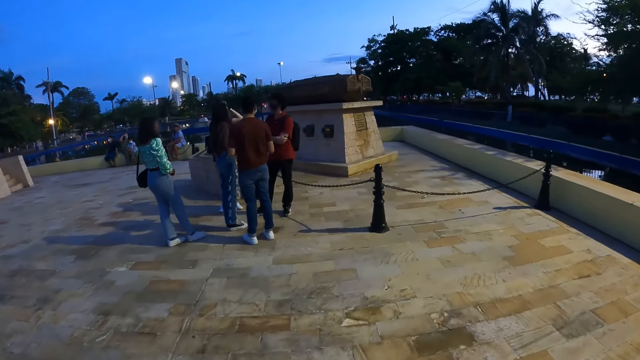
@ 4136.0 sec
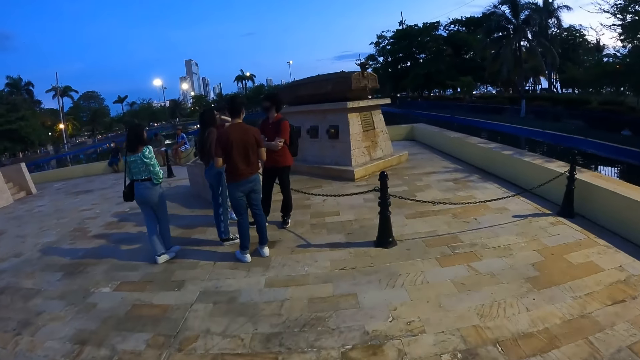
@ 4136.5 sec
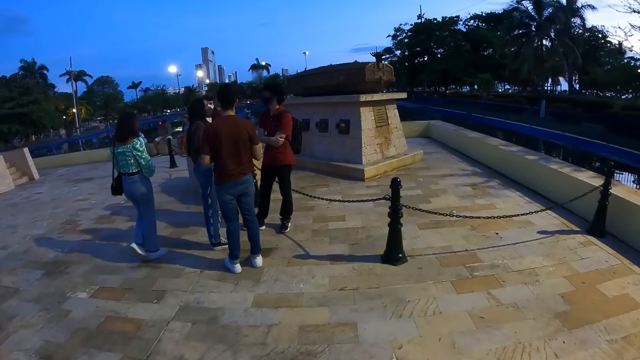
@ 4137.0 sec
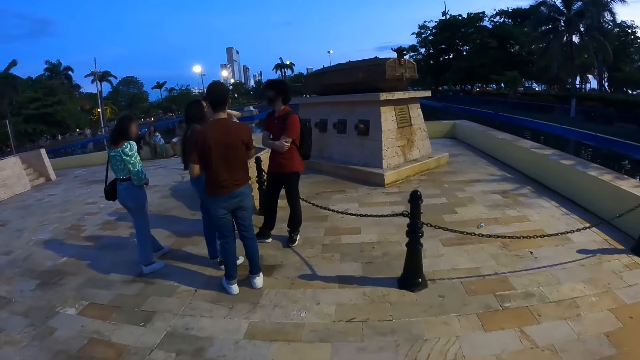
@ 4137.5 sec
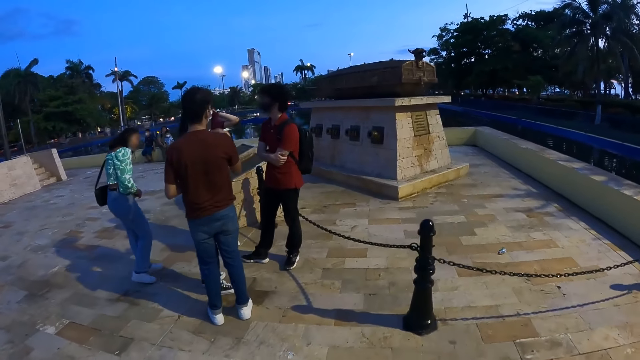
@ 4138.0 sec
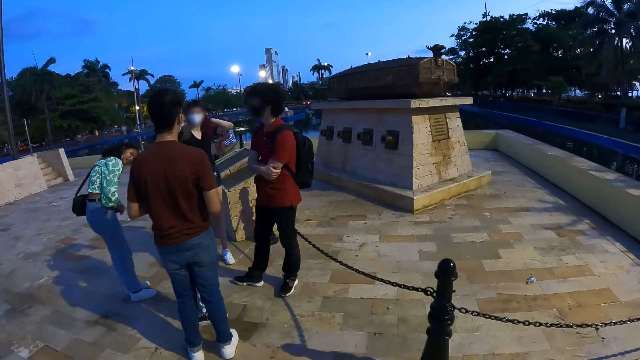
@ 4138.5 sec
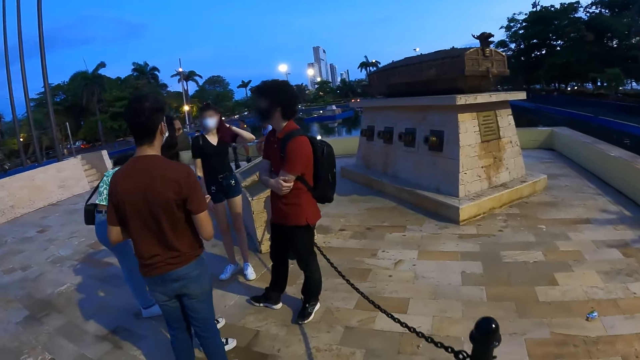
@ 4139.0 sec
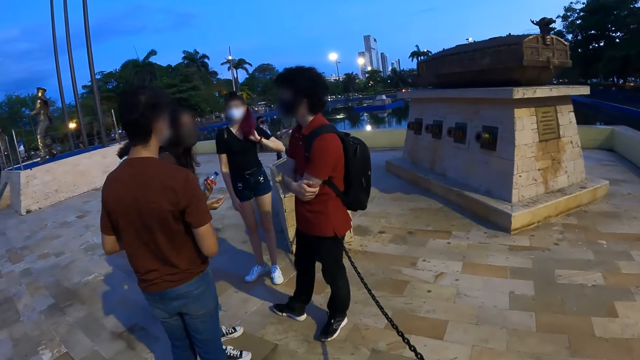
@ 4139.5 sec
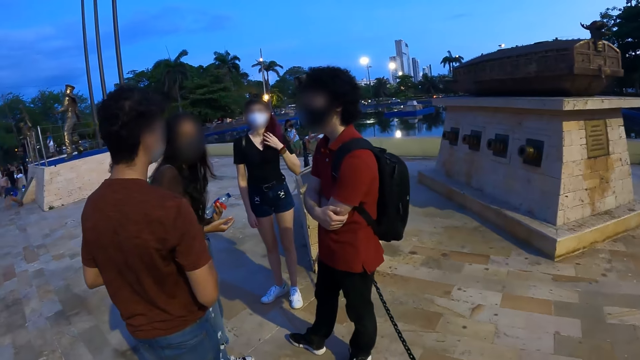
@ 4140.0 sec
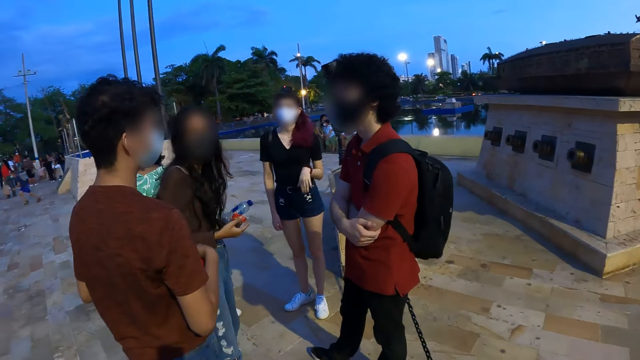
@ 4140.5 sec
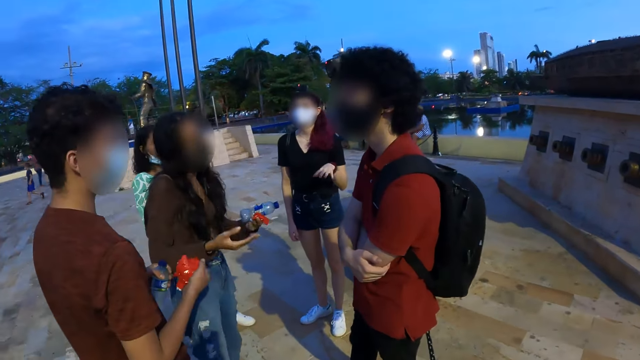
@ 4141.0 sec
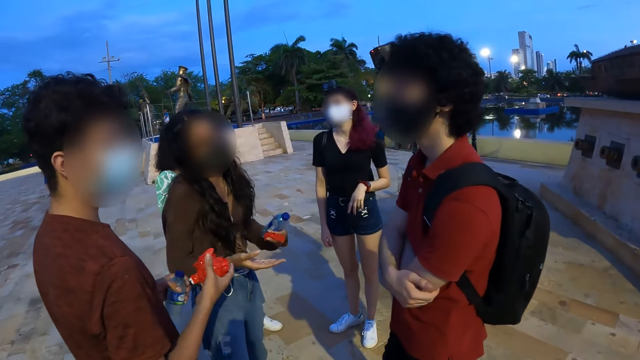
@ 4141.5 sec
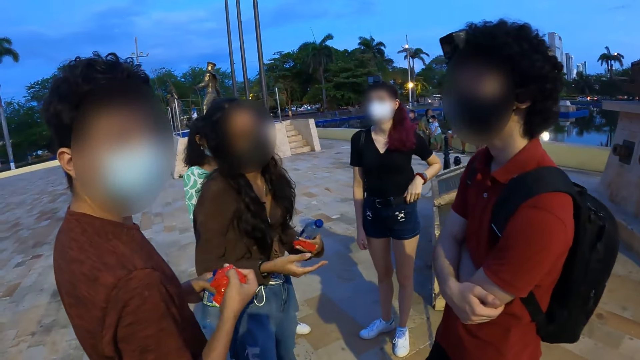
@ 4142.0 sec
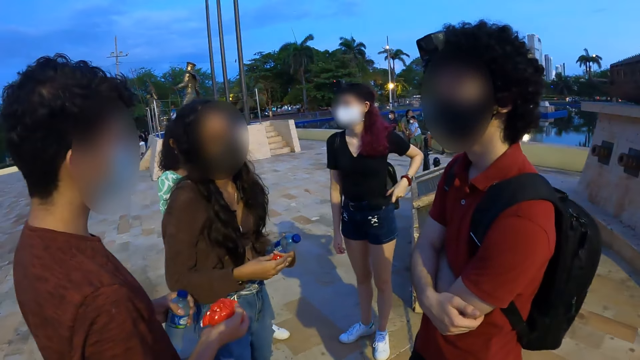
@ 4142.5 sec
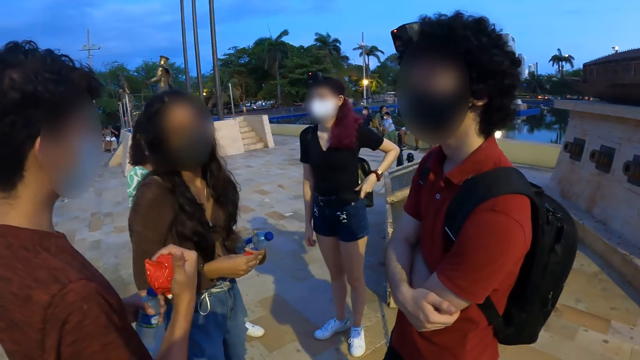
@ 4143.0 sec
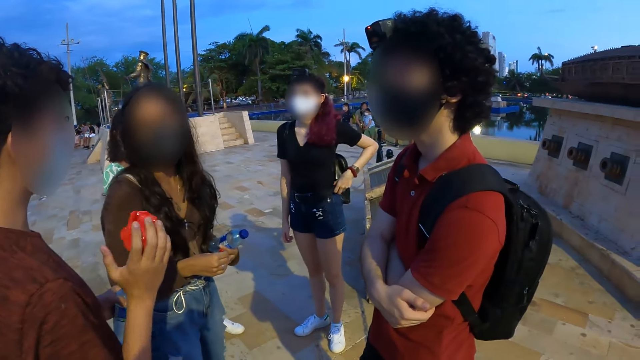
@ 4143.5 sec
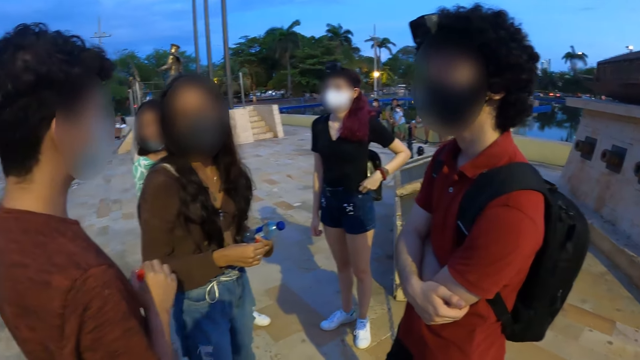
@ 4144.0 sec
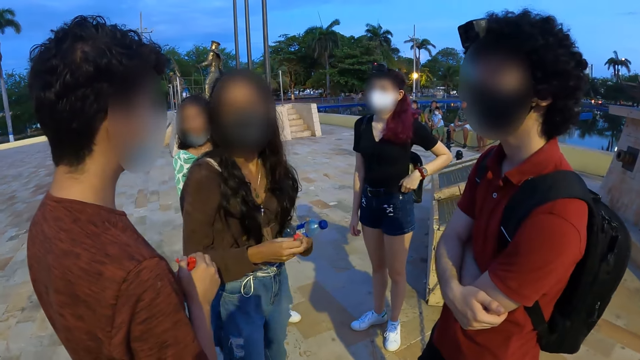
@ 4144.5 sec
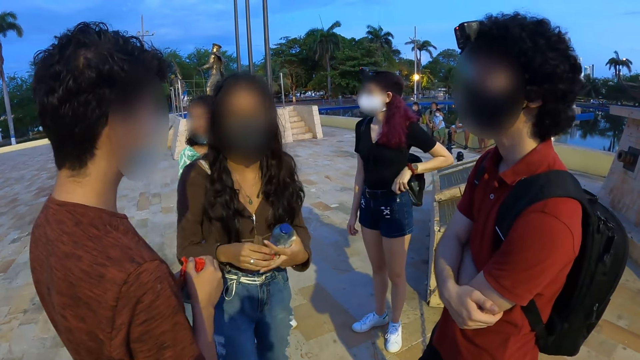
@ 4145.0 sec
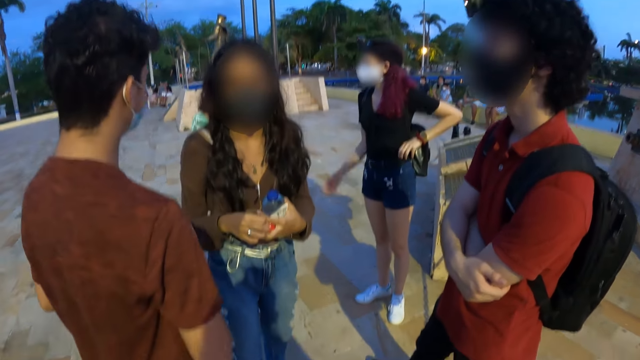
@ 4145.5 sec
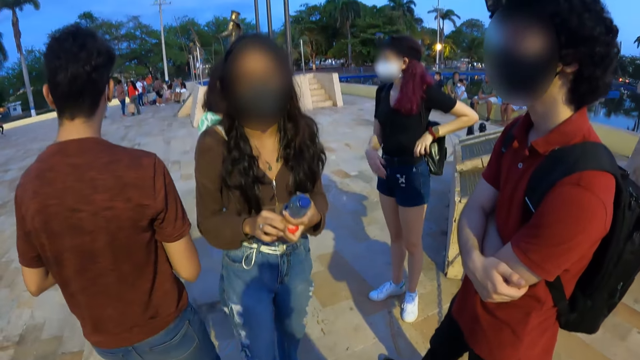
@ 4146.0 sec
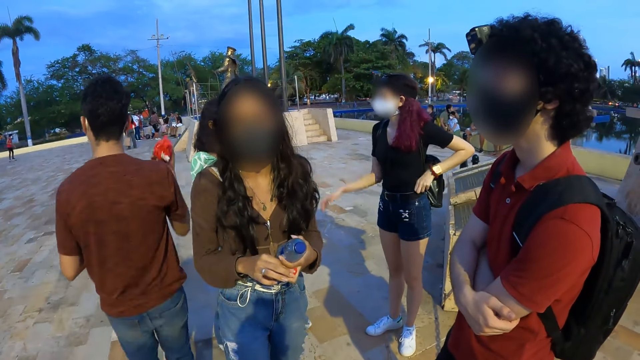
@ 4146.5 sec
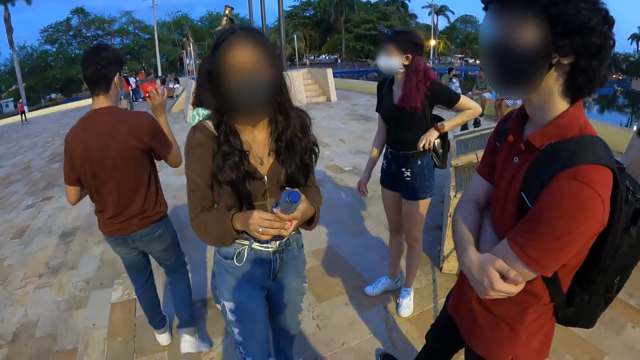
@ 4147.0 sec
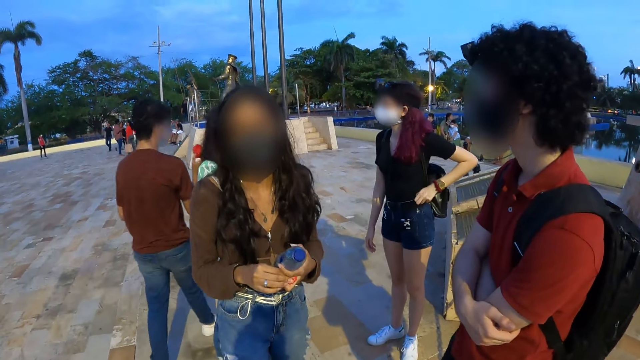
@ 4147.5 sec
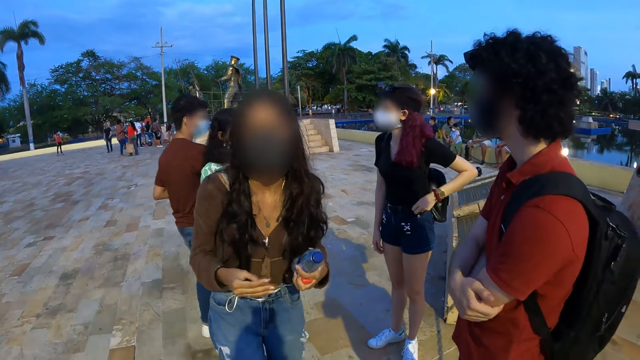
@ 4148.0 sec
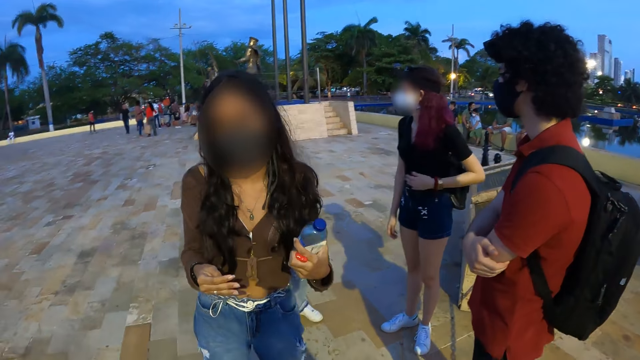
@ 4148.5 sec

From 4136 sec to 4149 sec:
A man gesticulates with his right hand. A woman adjusts her hair with her left hand. The camera wearer stands on the path. They interact with a person. The man gesticulates with his right hand. The camera wearer interacts with another person. Another woman gesticulates with her right hand.

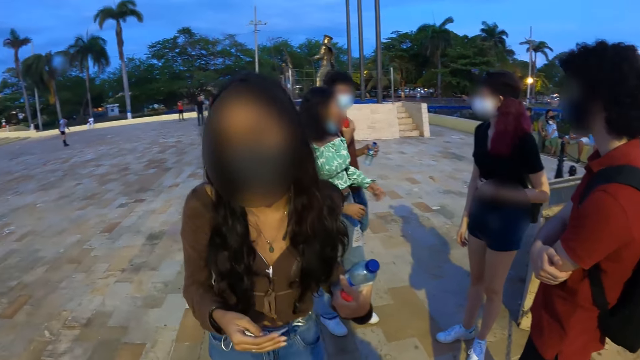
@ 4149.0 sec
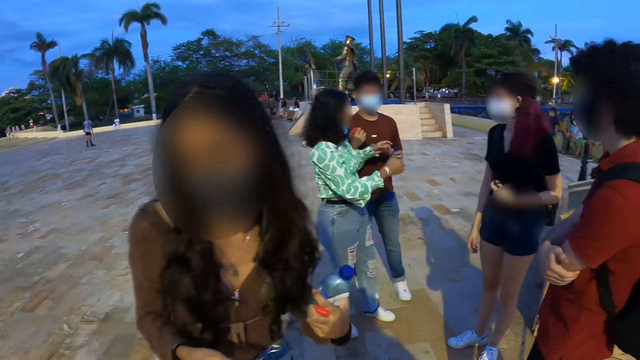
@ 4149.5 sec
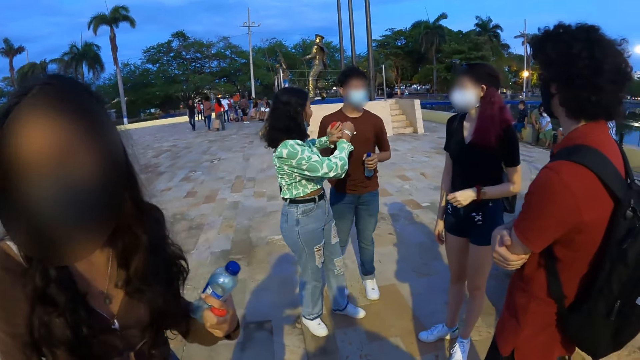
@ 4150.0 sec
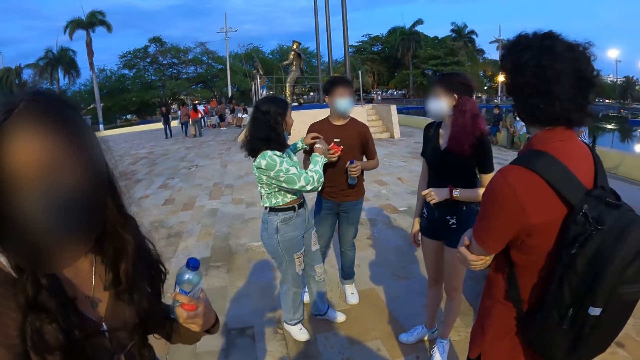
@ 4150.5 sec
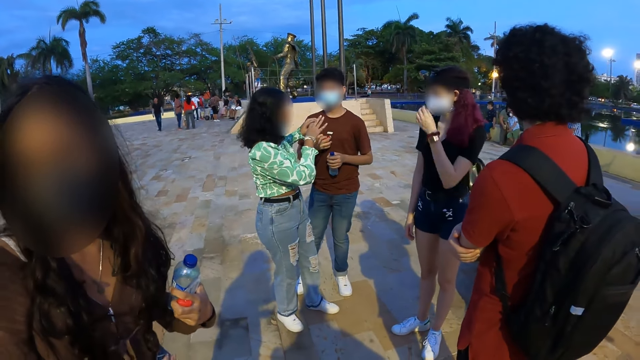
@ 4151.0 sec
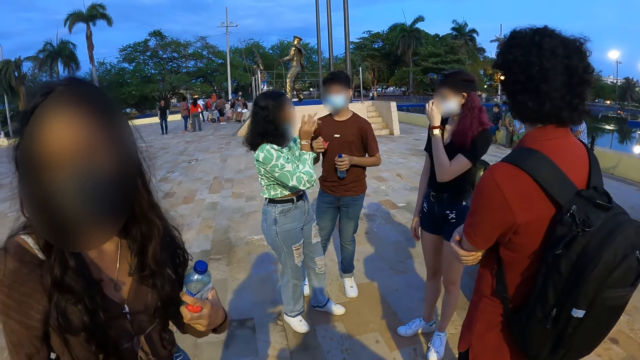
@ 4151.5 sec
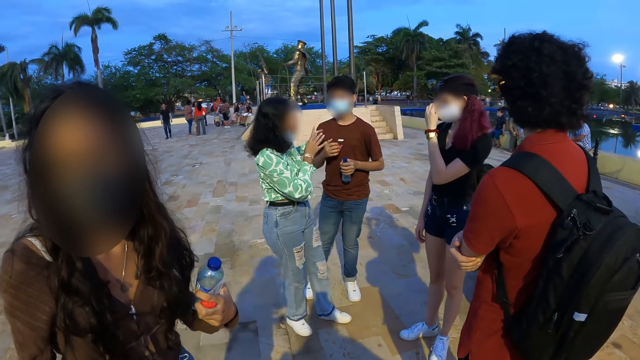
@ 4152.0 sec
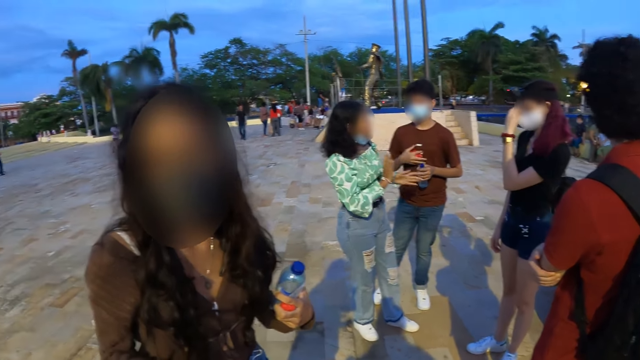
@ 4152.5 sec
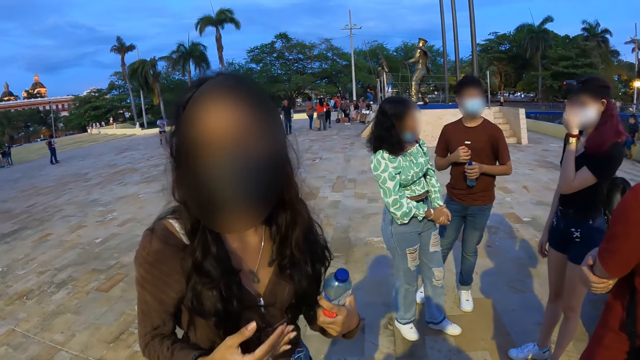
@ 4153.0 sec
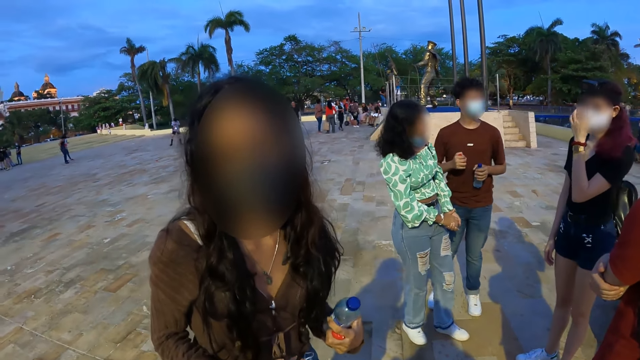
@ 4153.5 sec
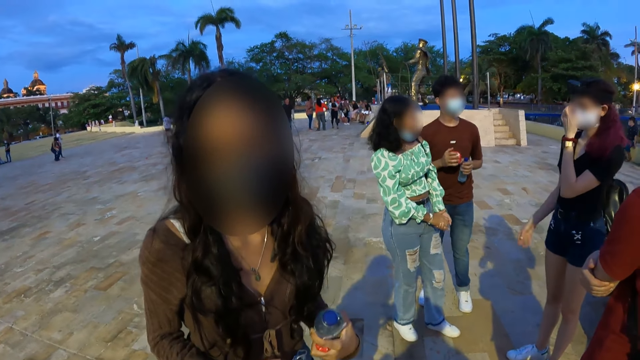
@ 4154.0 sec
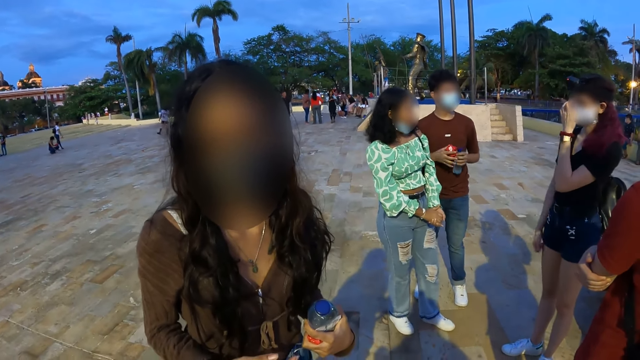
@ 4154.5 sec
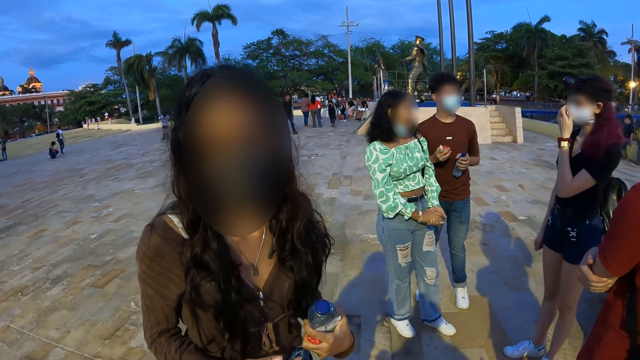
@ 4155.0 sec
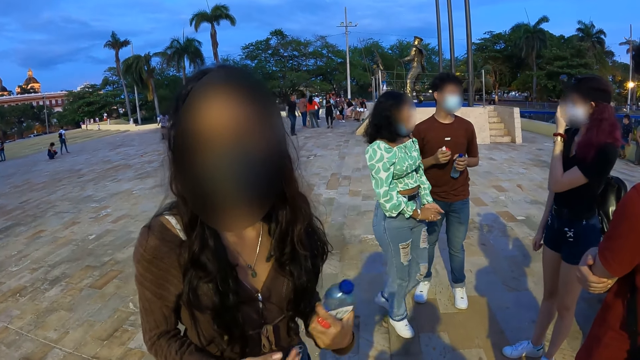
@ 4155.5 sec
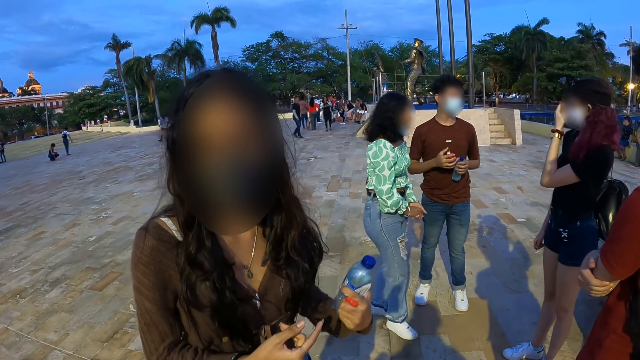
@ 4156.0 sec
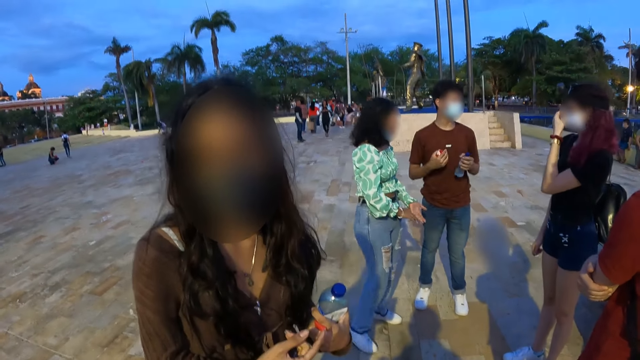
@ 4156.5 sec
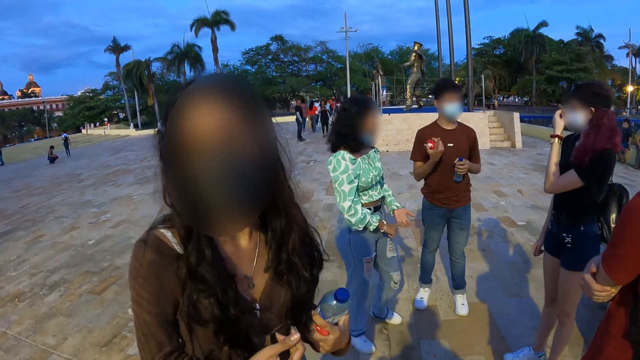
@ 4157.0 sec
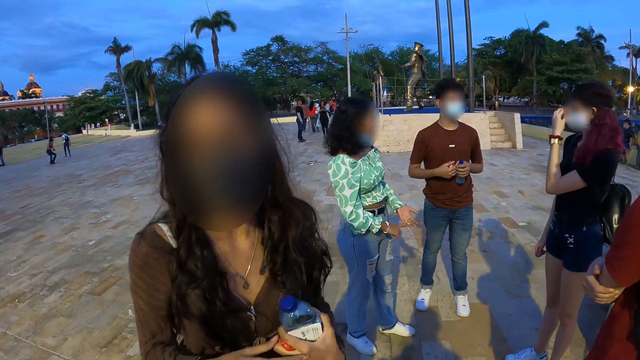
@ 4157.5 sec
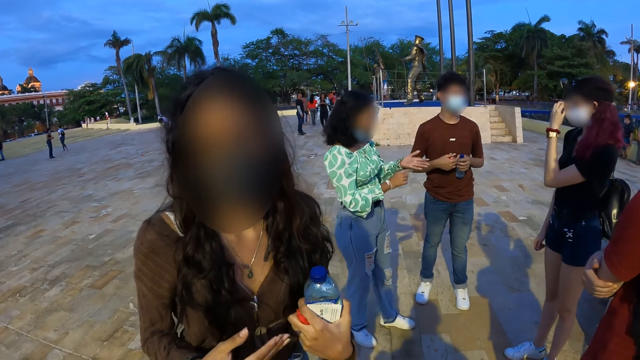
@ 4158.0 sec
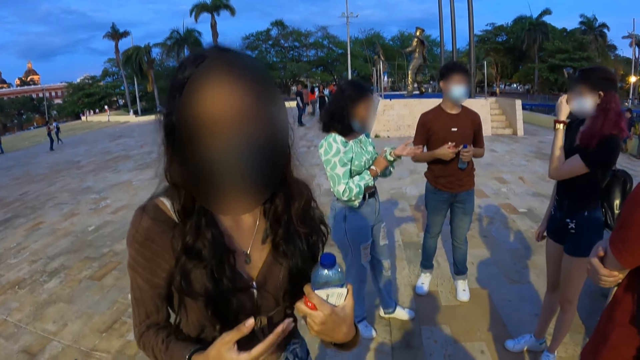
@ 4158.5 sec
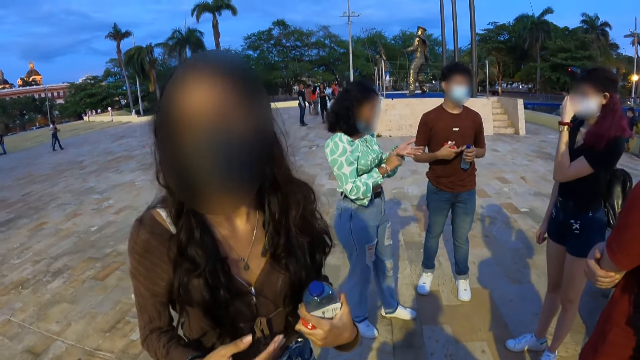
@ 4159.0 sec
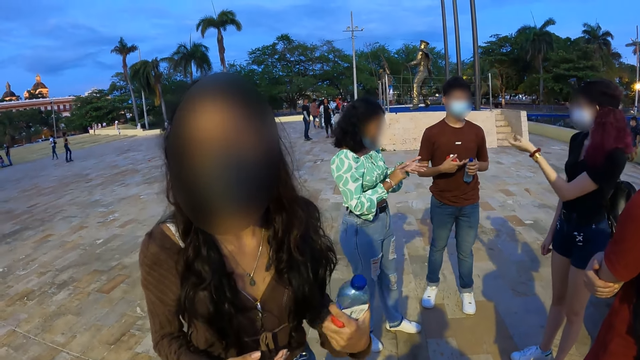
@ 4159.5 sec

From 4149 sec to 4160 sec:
A woman gesticulates with both hands. Another woman touches her face with her left hand. A third woman converses with the camera wearer. The second woman gesticulates with her left hand.
